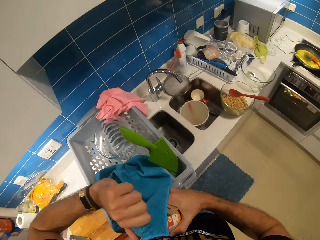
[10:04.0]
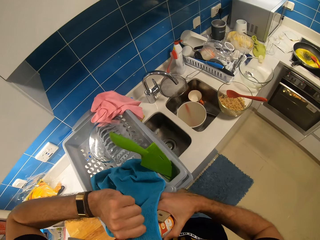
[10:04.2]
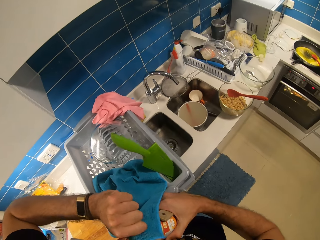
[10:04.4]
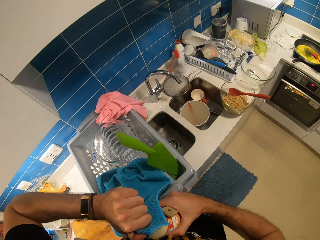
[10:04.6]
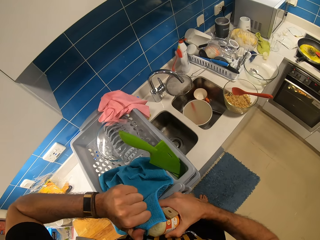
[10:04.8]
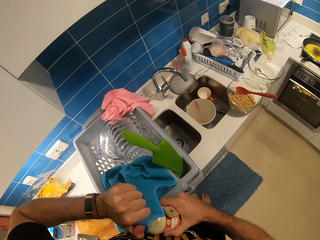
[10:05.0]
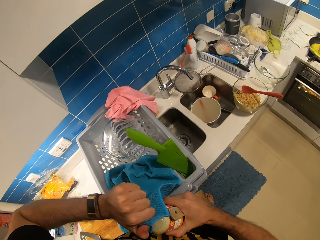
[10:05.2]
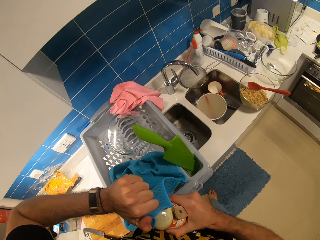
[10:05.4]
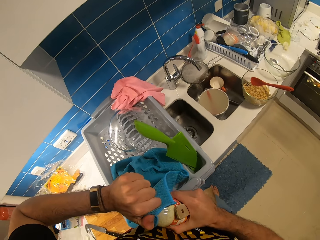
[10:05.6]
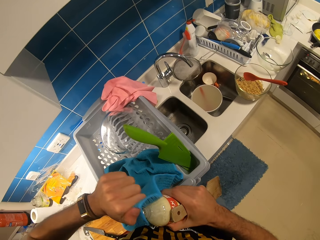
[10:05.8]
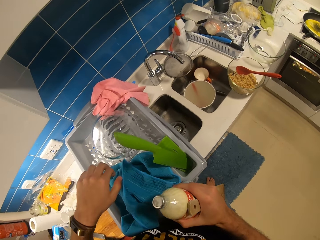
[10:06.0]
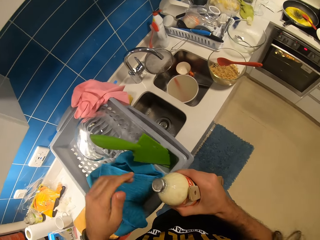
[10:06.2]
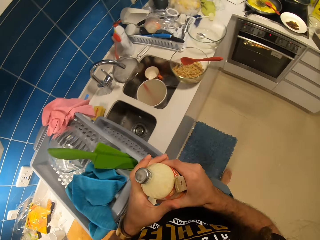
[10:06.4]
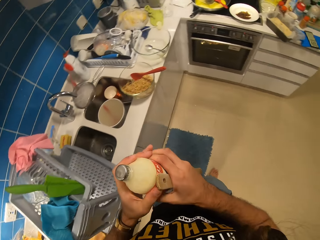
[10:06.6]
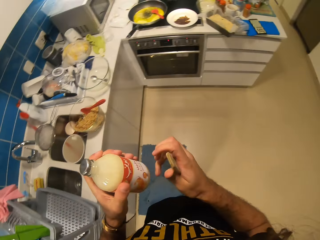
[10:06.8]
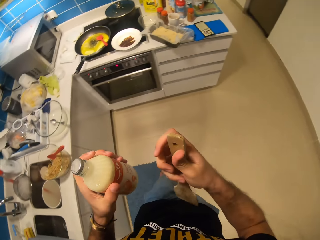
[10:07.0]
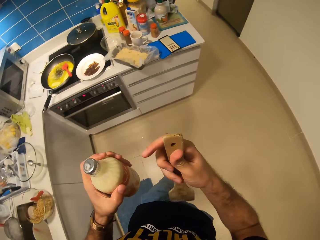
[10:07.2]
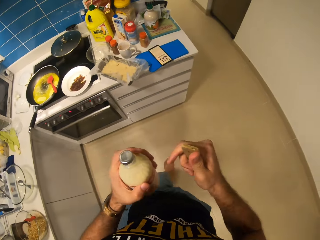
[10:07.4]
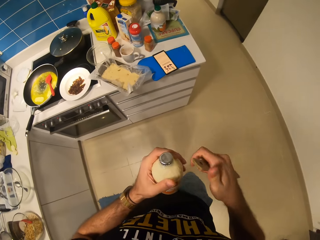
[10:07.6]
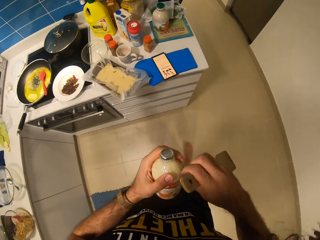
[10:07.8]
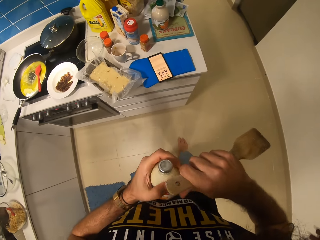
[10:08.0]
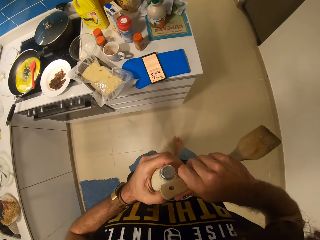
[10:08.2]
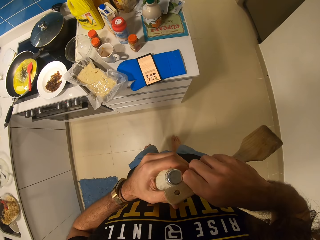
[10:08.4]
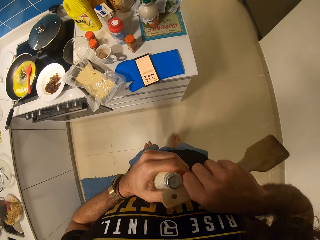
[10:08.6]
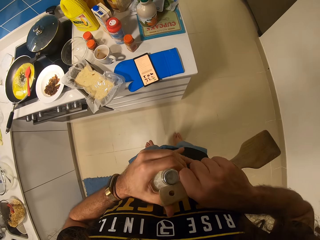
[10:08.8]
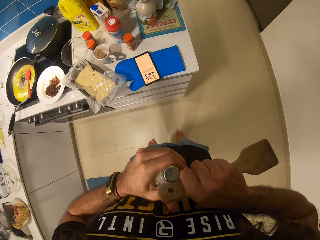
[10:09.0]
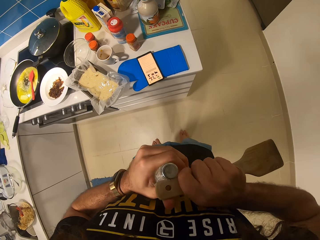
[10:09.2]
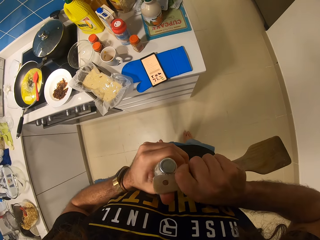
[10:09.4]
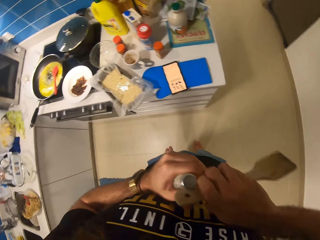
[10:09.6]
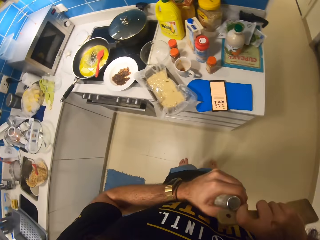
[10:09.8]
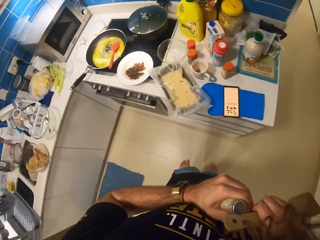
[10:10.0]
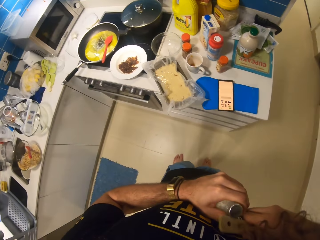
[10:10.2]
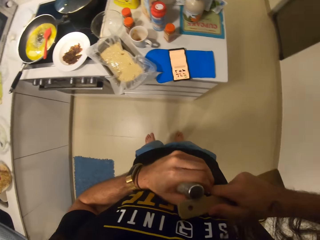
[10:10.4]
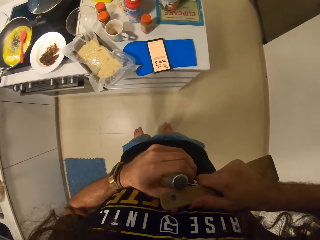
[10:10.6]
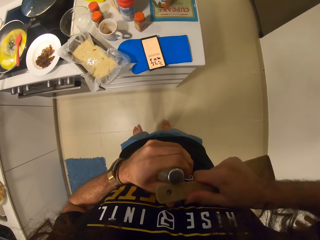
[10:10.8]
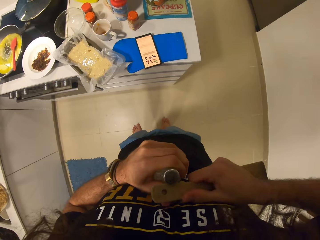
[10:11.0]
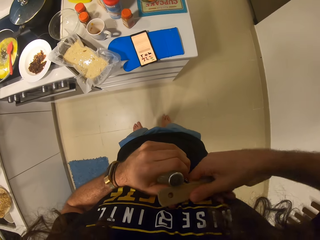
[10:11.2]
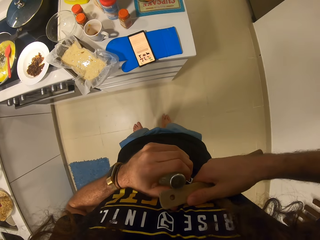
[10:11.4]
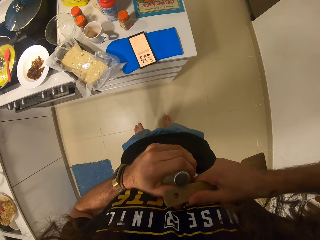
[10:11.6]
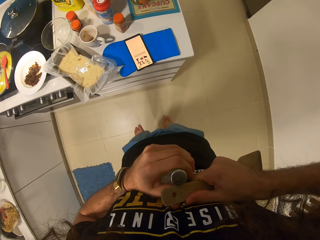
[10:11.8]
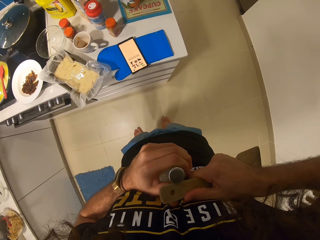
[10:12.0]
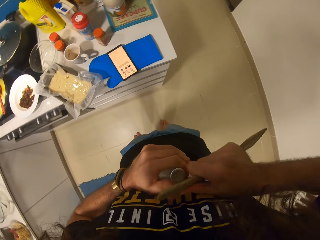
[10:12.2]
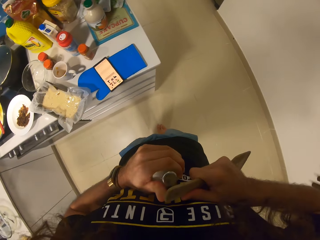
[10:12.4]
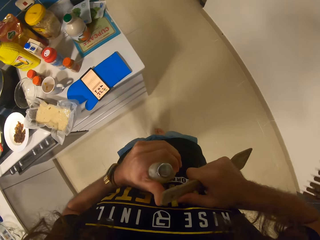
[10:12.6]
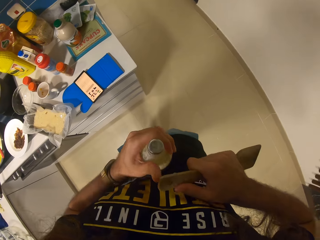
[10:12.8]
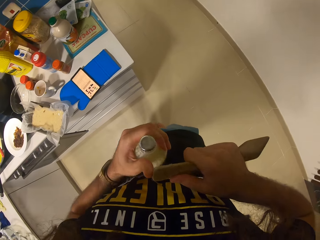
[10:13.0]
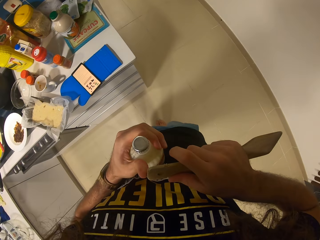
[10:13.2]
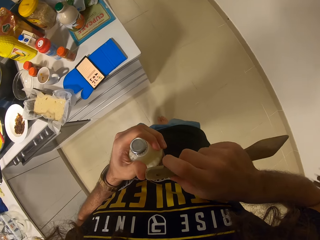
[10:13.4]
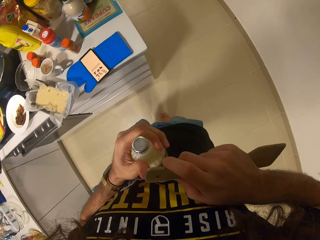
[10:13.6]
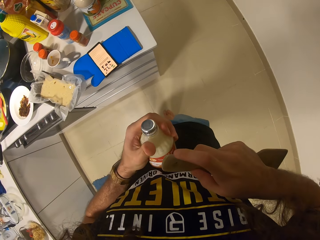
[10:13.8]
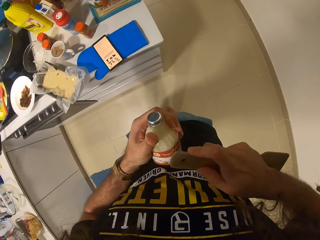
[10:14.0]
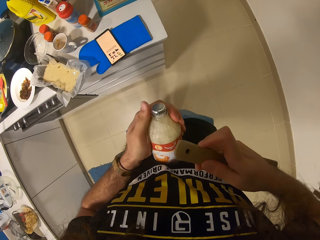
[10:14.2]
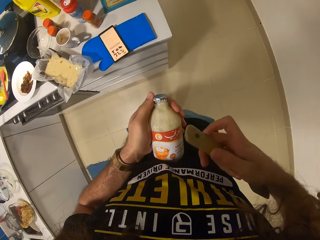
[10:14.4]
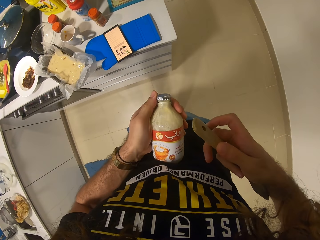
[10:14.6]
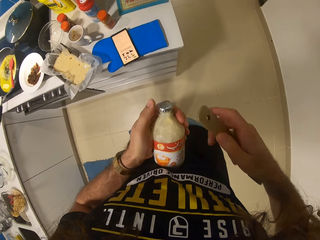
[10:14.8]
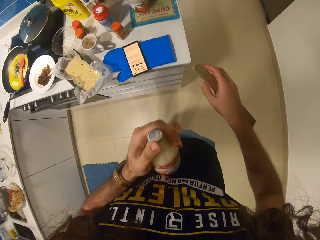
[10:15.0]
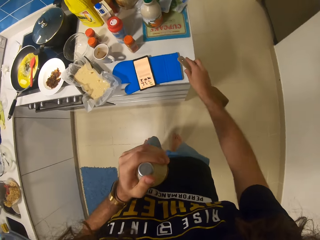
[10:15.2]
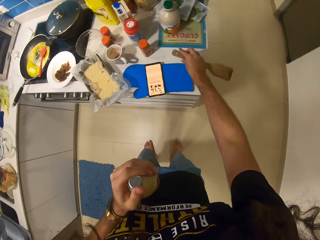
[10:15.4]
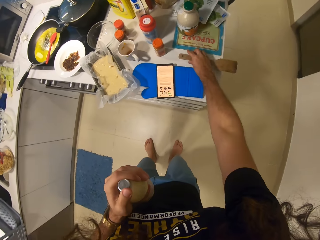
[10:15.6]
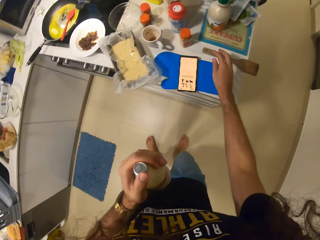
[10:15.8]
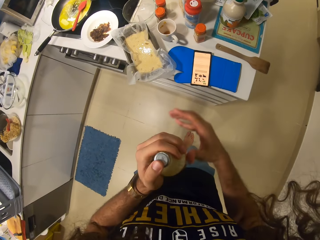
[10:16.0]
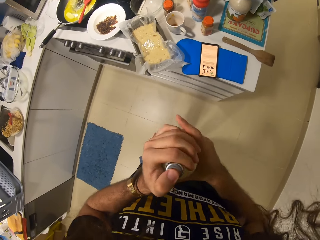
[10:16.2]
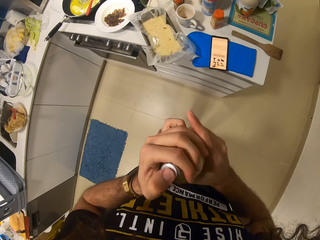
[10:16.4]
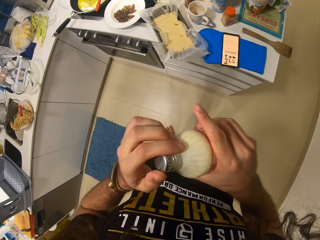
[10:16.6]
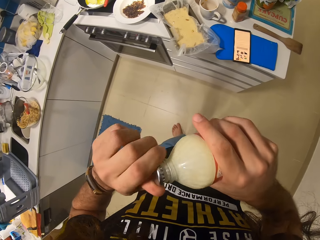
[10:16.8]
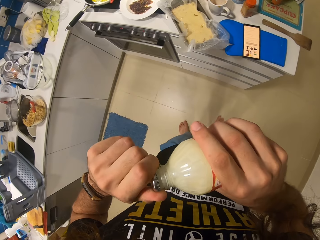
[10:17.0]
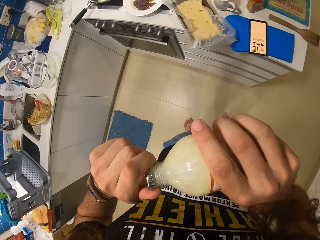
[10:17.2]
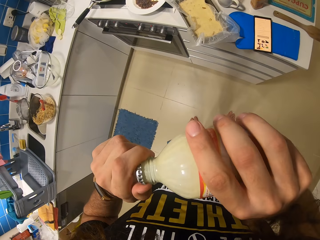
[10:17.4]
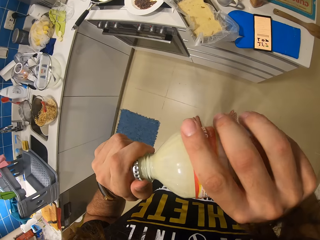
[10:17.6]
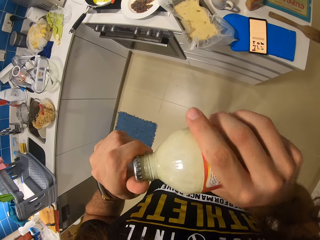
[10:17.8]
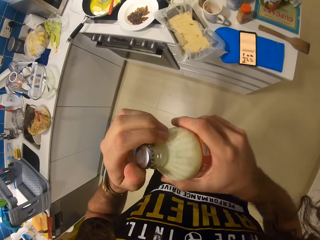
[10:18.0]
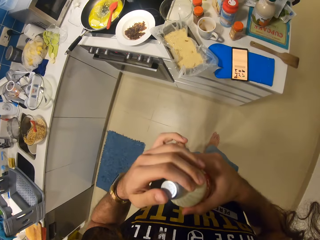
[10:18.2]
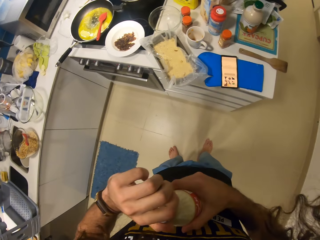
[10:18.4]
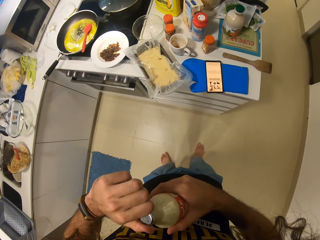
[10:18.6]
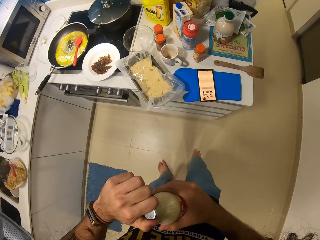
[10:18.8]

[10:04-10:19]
The camera wearer opens the Bonny milk bottle with the wooden spoon. They put the wooden spoon on the countertop.

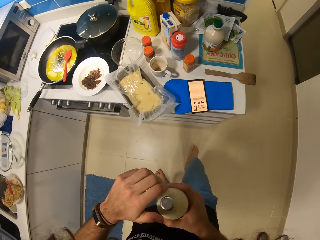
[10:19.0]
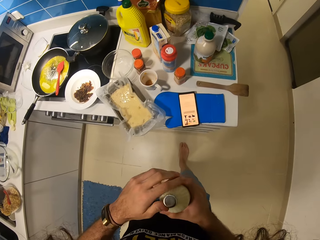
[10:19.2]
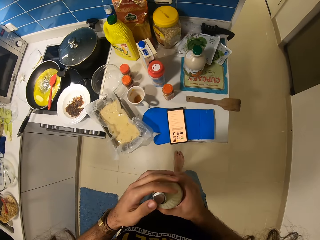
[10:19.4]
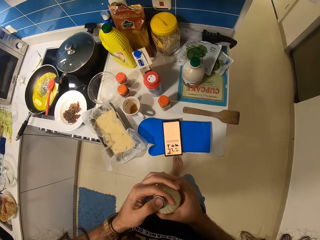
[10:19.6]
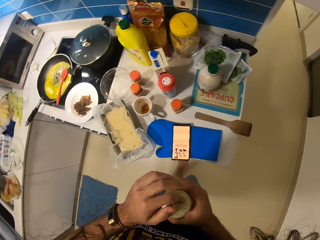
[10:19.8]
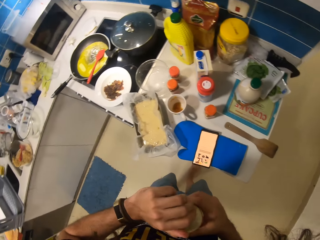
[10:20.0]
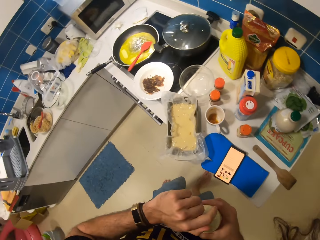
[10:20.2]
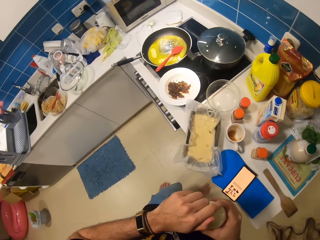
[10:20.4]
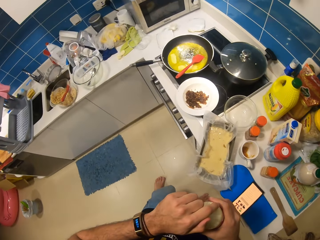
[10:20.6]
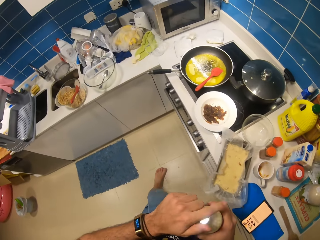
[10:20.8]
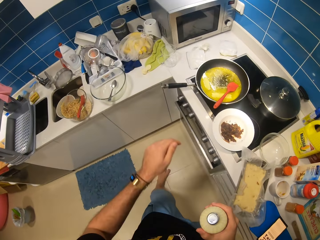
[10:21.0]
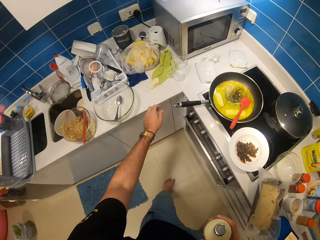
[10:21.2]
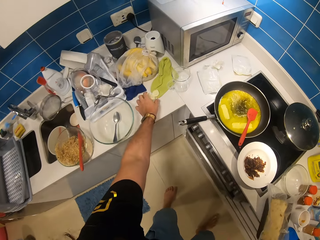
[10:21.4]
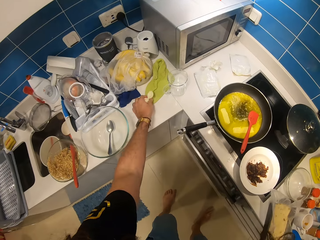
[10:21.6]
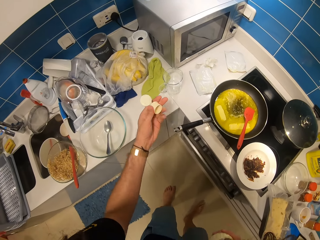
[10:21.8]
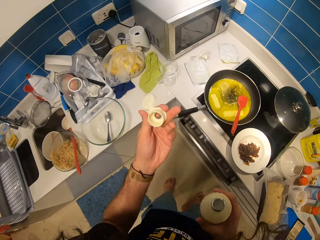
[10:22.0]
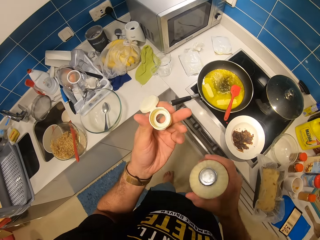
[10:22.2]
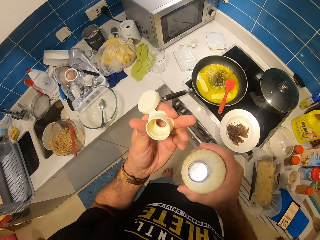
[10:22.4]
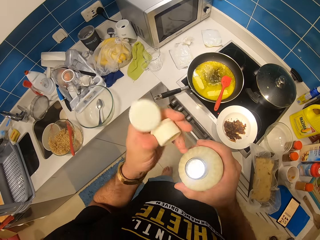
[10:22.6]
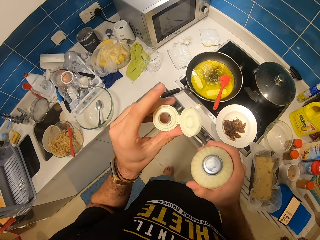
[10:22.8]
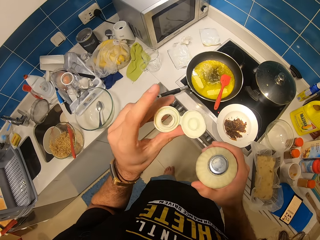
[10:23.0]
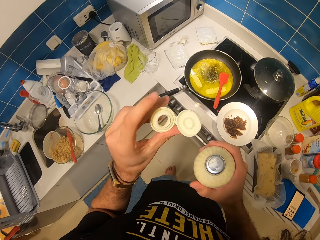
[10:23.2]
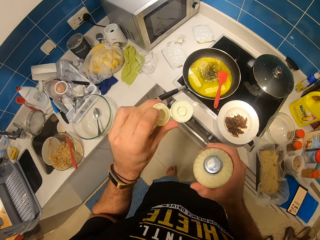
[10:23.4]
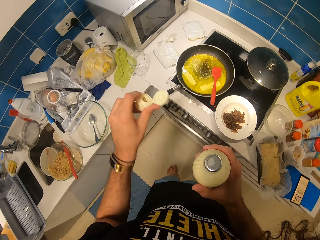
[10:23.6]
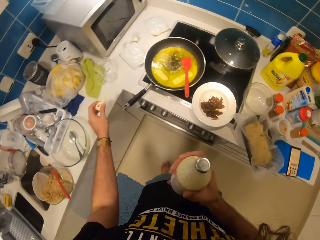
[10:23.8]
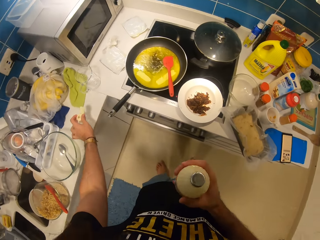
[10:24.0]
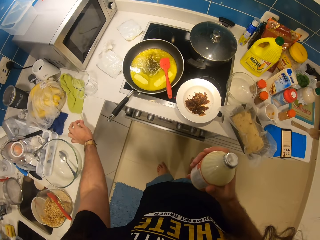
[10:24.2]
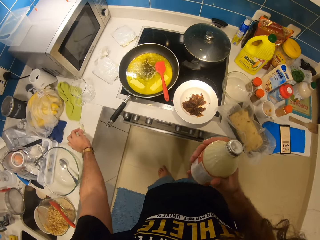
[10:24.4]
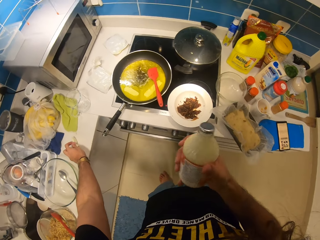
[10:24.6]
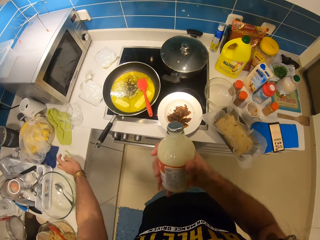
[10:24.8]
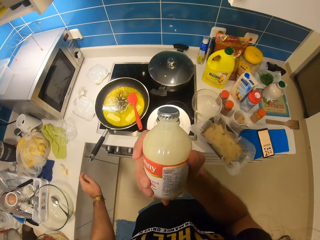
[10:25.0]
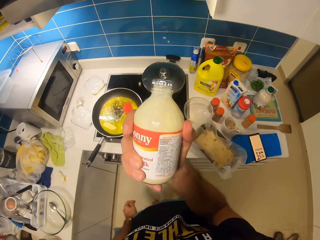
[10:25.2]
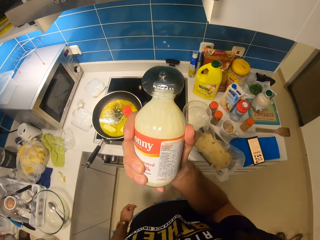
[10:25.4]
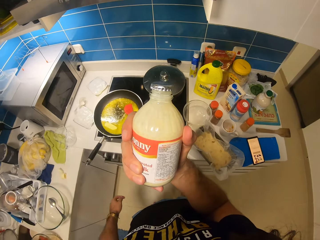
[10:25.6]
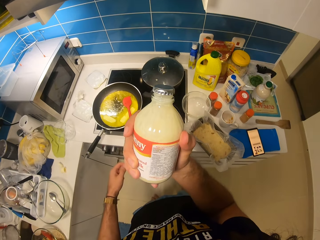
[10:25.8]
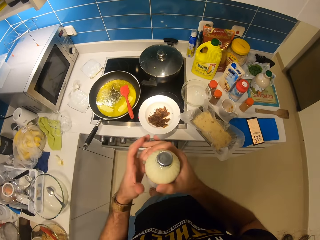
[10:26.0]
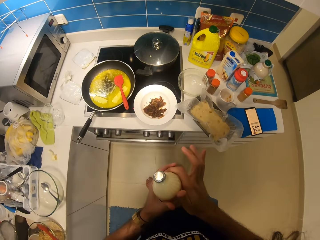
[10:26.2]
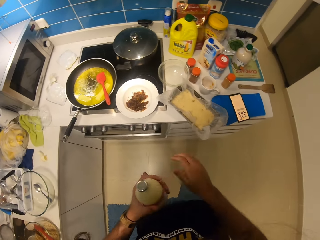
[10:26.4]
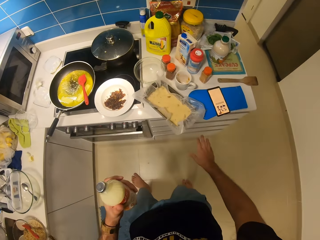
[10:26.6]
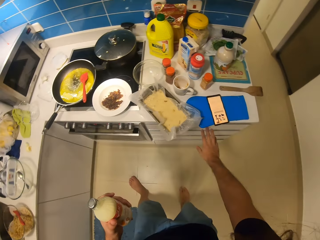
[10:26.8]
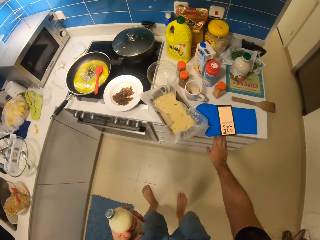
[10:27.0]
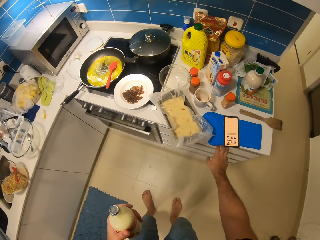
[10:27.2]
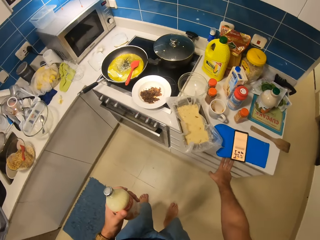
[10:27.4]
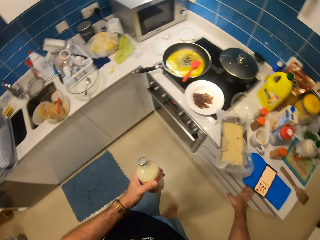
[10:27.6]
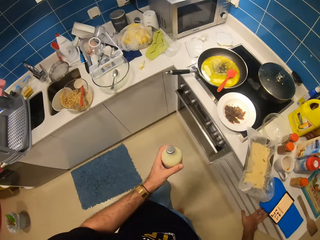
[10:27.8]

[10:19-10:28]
The camera wearer picks up the Bonny milk lid. They look at the bottle lid, put the Bonny milk lid on the countertop, and look at the bottle.
